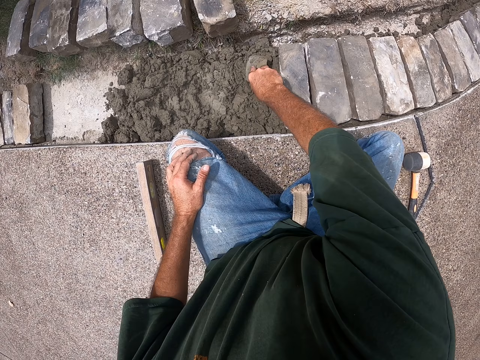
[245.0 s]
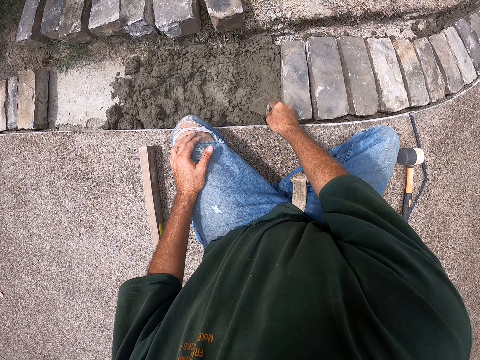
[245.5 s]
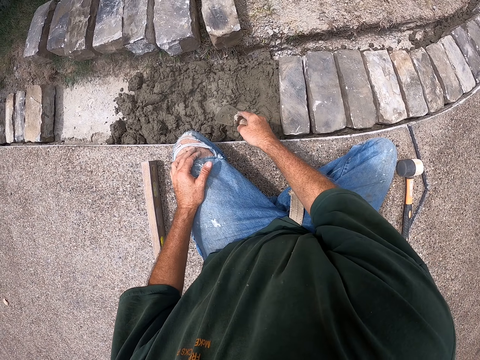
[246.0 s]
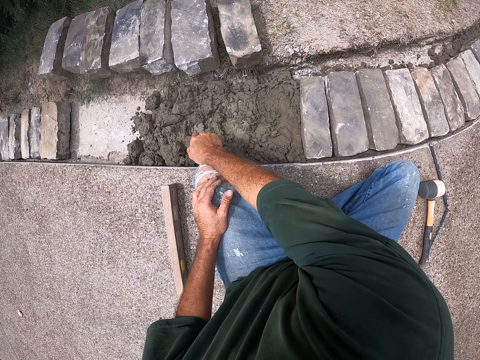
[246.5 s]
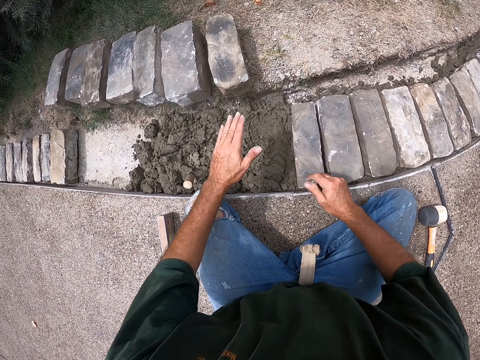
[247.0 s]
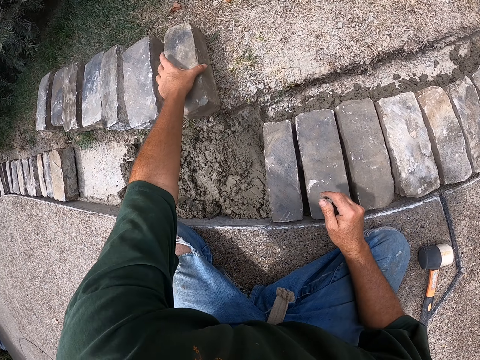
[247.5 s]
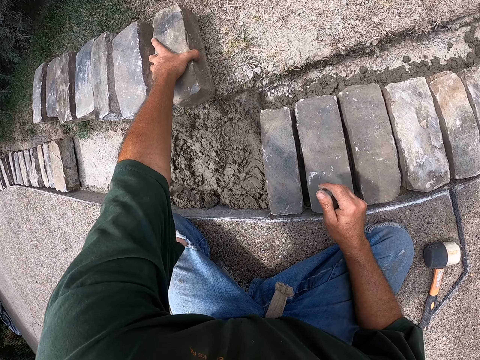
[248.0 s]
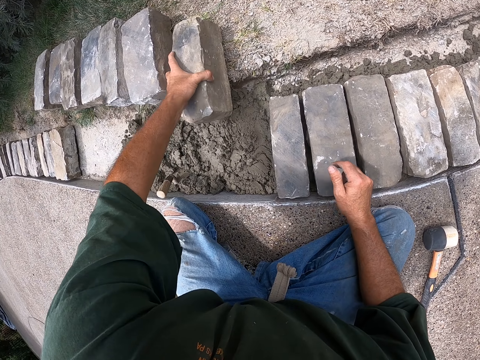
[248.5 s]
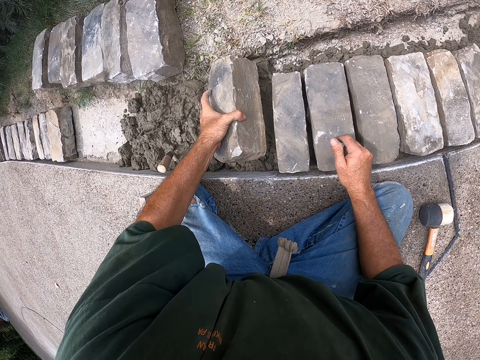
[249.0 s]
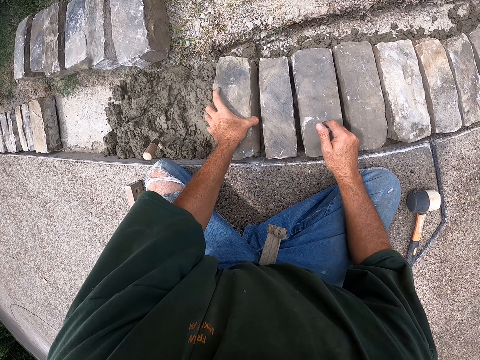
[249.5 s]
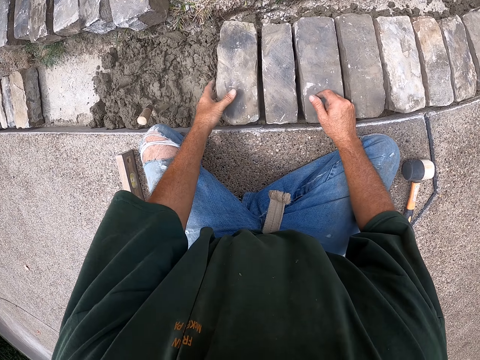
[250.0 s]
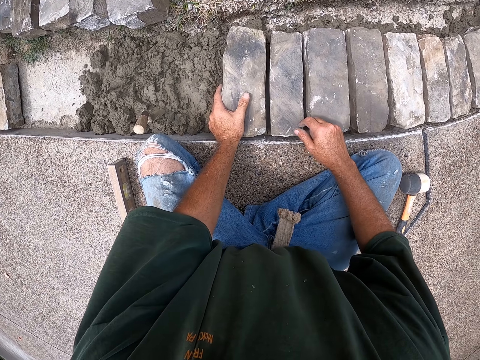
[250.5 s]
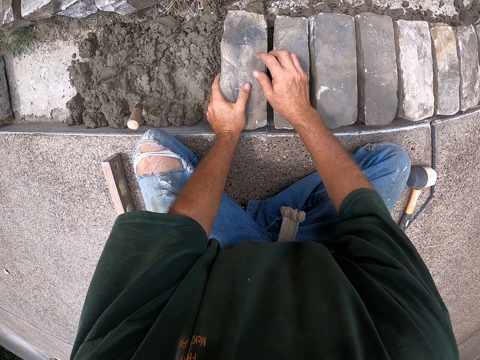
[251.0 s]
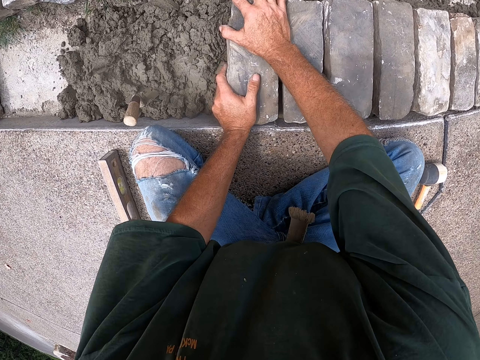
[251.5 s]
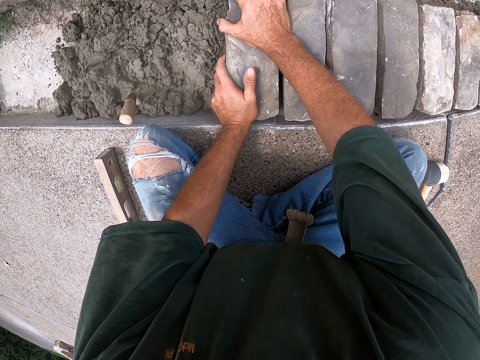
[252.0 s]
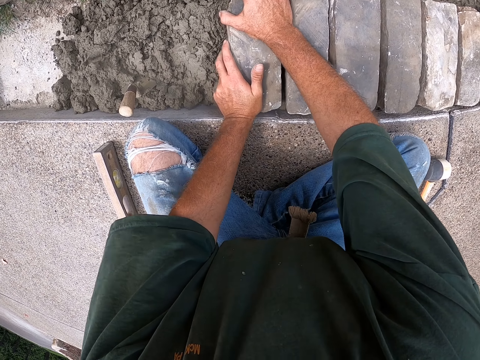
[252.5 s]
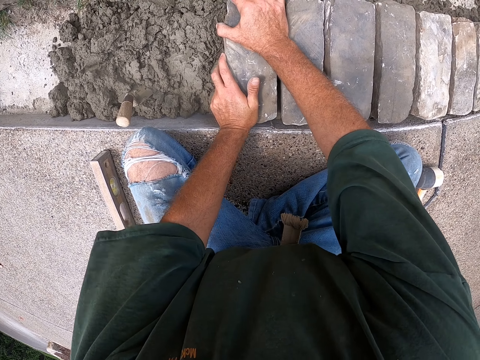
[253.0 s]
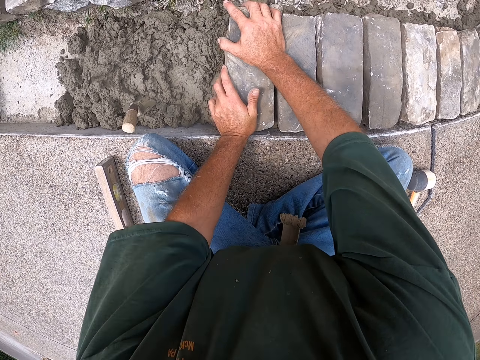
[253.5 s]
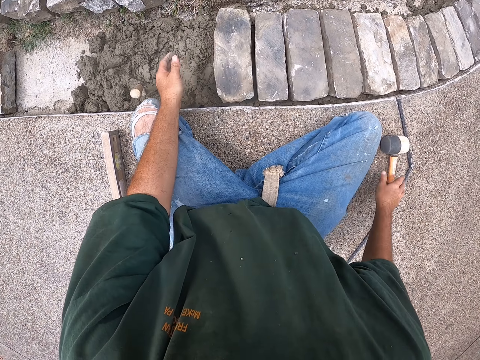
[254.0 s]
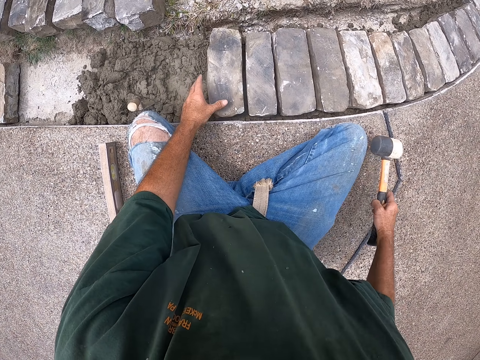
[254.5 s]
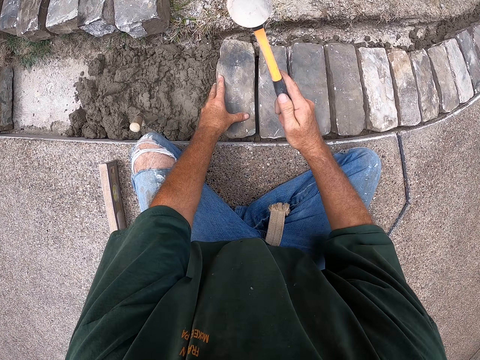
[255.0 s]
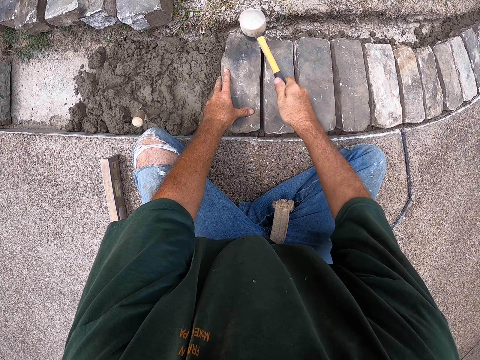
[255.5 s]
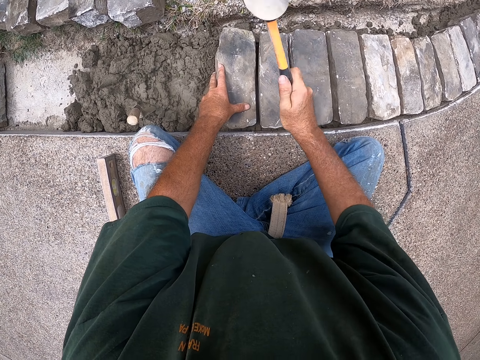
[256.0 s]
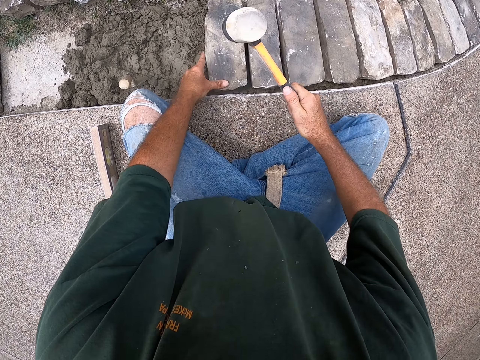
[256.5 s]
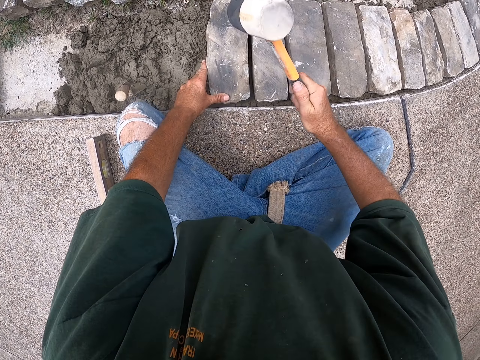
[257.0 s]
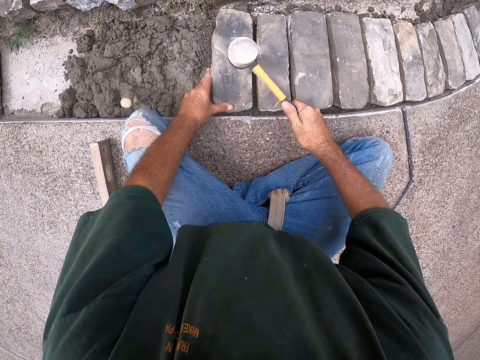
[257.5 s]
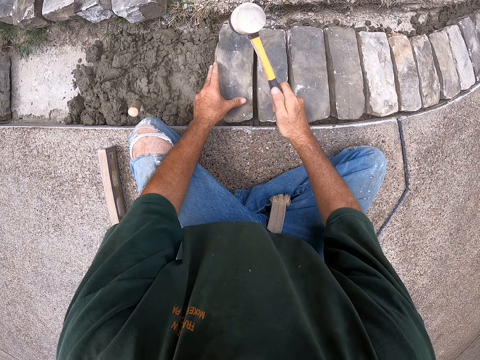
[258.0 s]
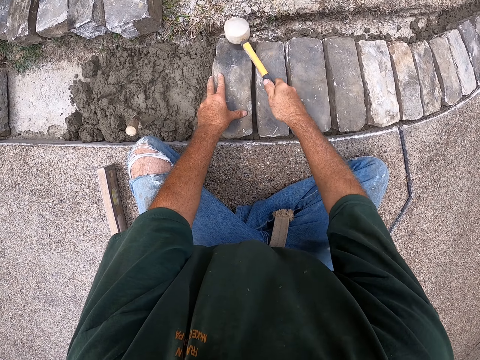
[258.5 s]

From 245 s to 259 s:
The camera wearer sticks the trowel in the concrete. They pick up a brick. They put down the brick. They push down the brick. They pick up a hammer. They hit the brick with the hammer.

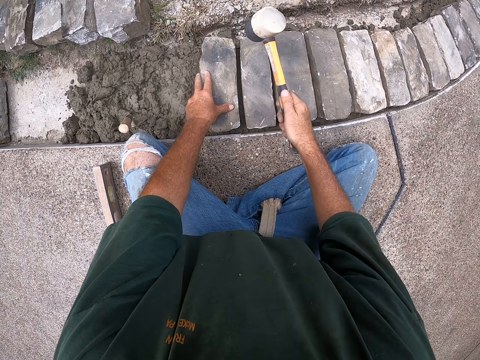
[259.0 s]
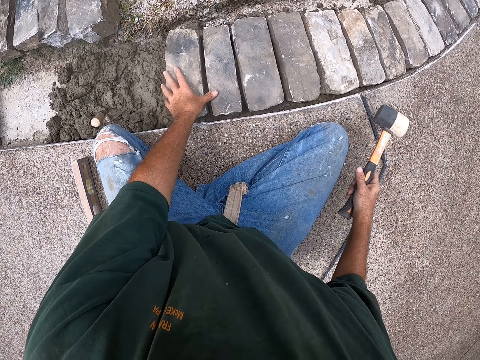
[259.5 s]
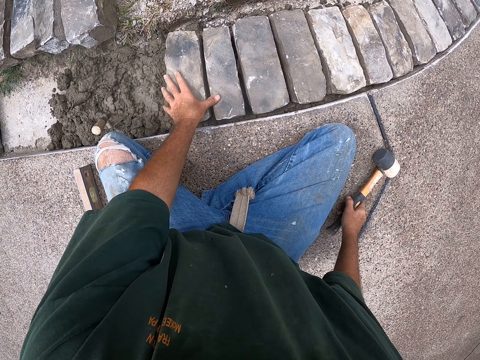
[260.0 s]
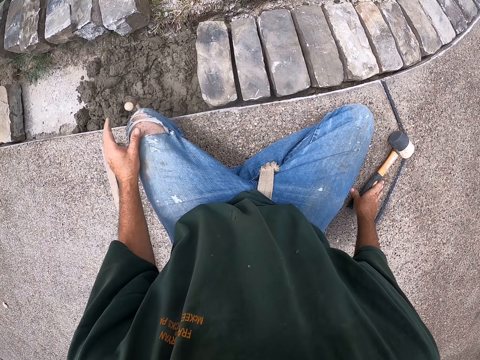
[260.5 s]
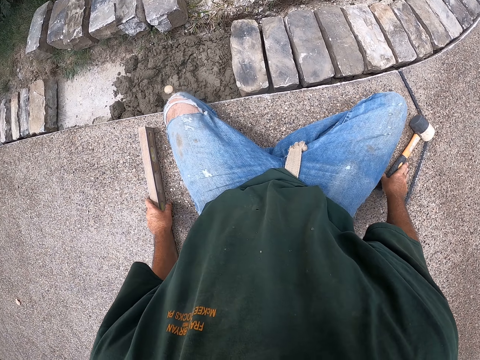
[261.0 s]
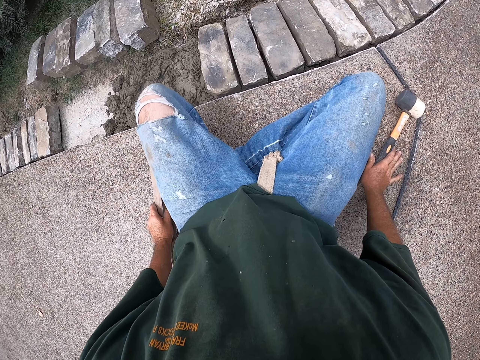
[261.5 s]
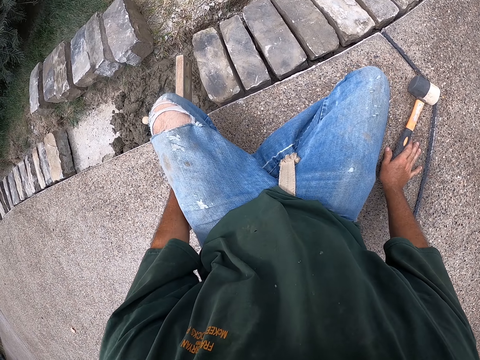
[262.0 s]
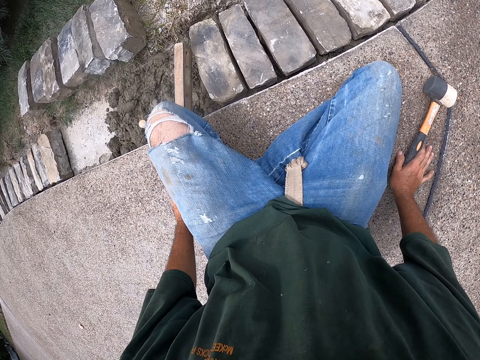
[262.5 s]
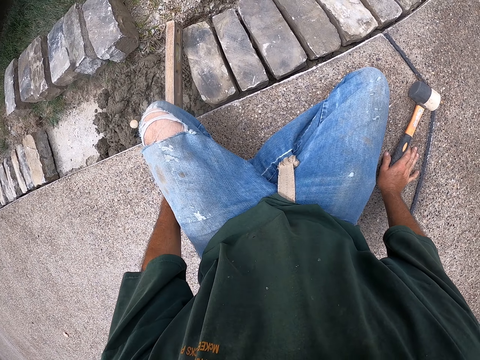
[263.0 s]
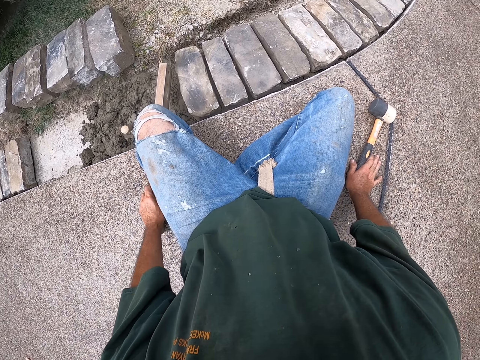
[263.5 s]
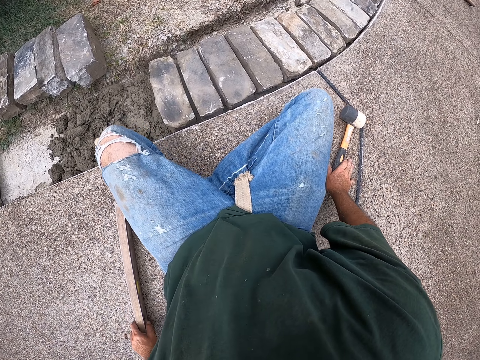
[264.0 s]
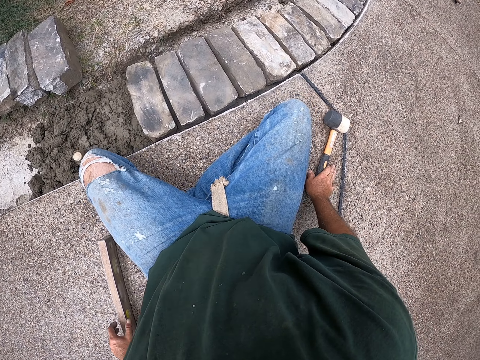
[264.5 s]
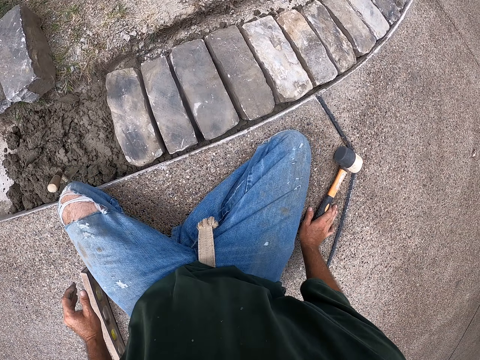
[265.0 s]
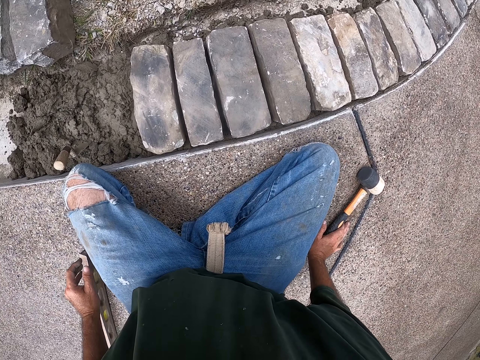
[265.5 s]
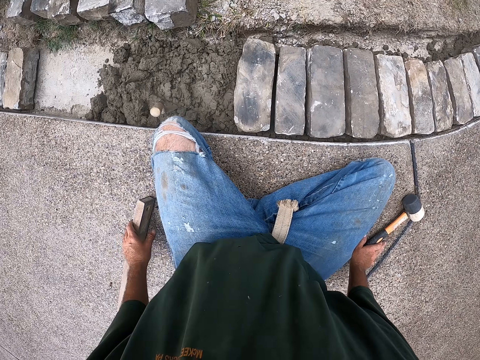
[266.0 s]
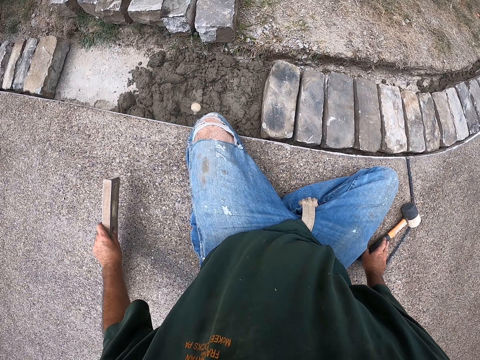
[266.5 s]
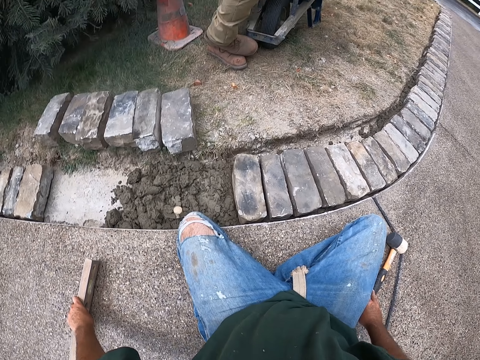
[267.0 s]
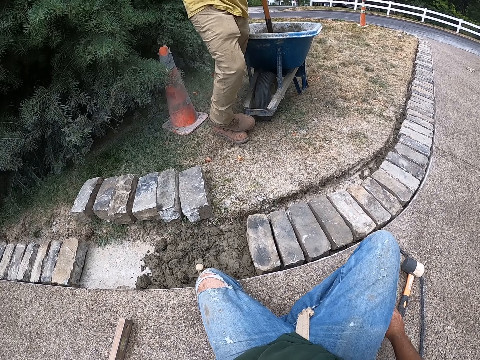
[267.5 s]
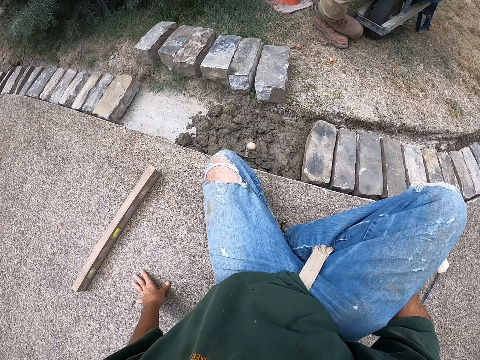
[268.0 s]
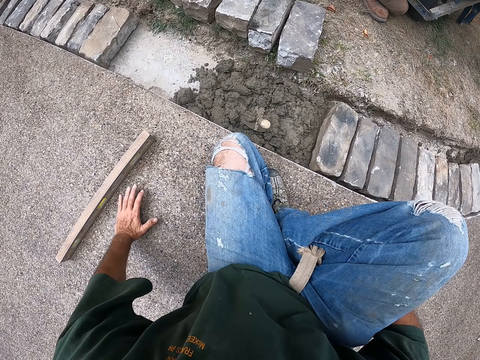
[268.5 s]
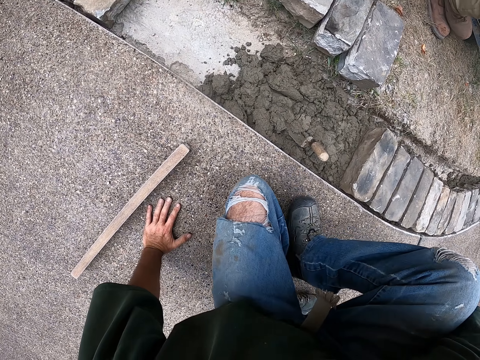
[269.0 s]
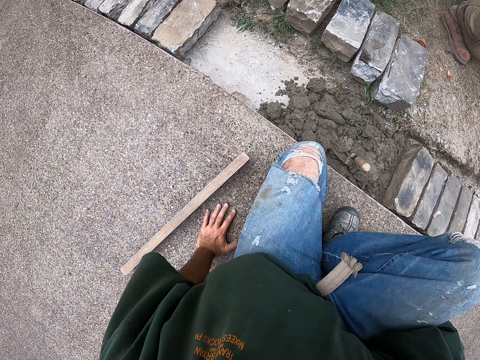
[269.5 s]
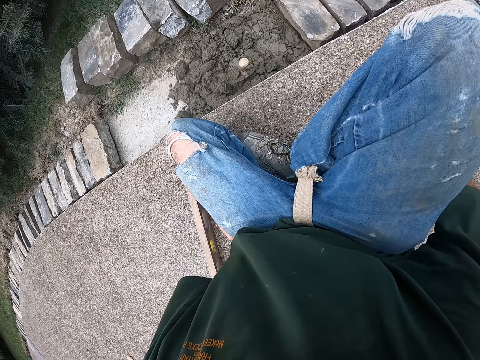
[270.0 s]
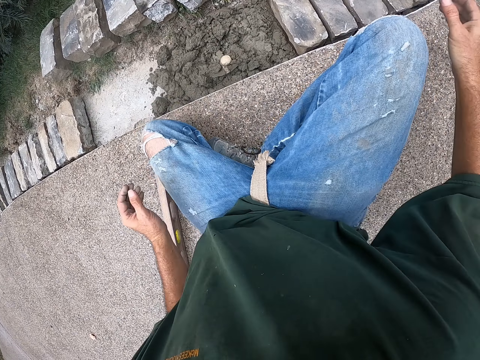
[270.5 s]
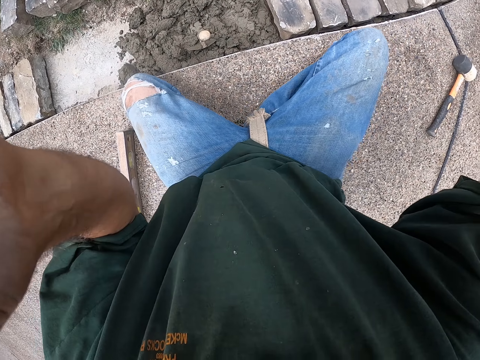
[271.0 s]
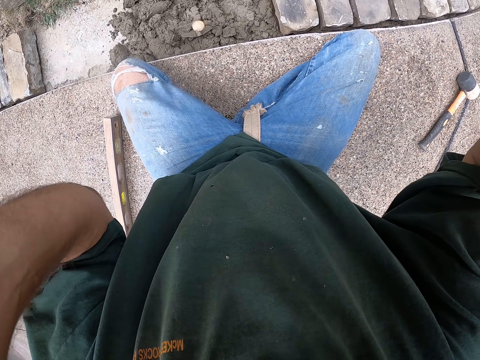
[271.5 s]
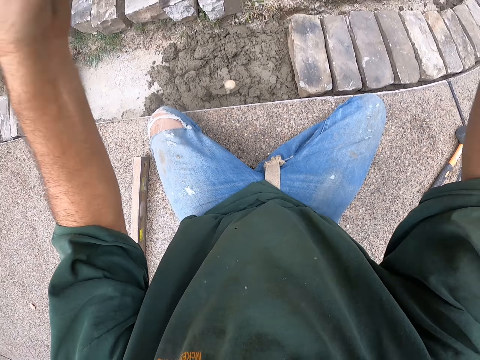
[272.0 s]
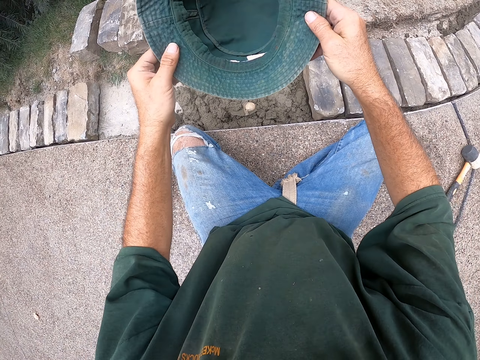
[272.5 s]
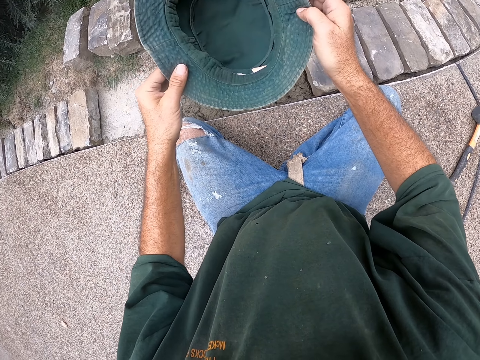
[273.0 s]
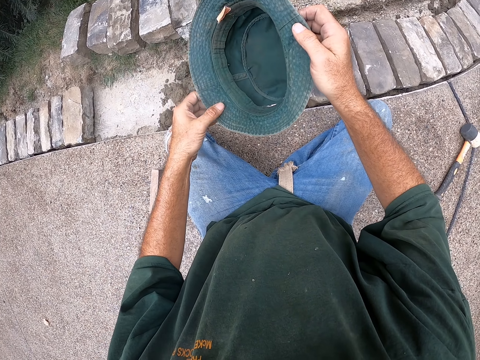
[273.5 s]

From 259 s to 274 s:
The camera wearer puts down the hammer. He moves the I-beam level. He looks around. He moves away the I-beam level. A man stands beside the wheelbarrow. The camera wearer moves beside the bricks. He lifts his hands. He removes his hat. He holds the cap.
